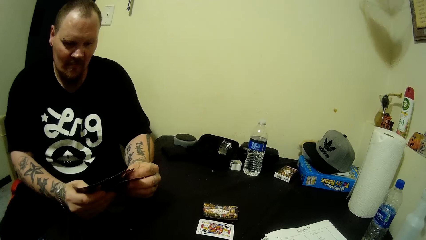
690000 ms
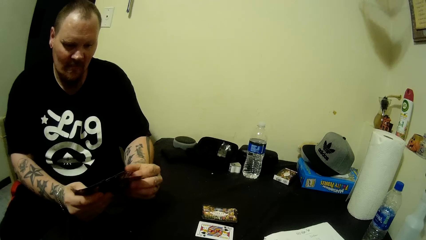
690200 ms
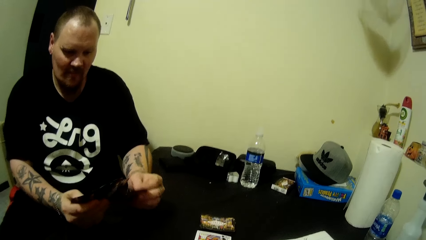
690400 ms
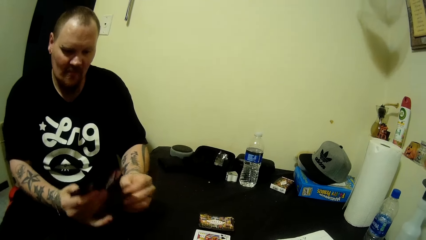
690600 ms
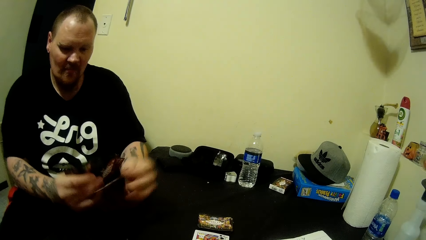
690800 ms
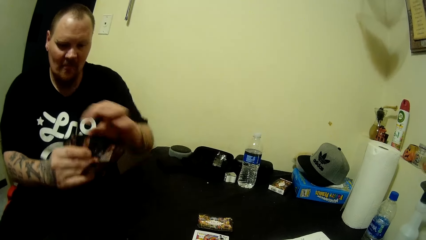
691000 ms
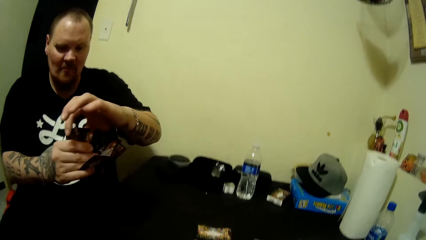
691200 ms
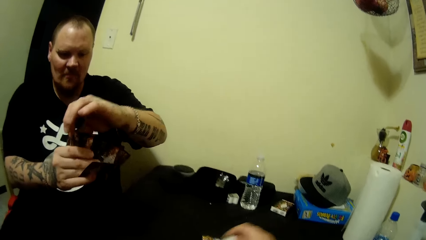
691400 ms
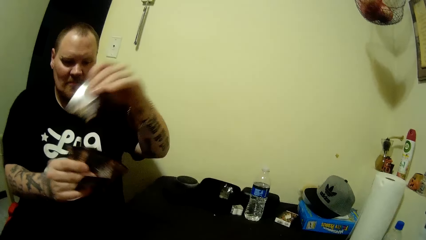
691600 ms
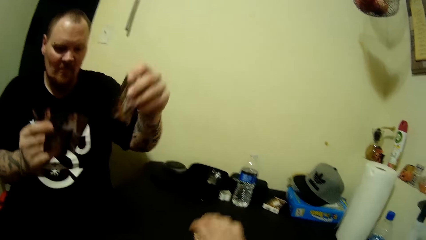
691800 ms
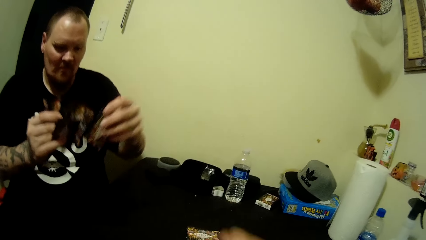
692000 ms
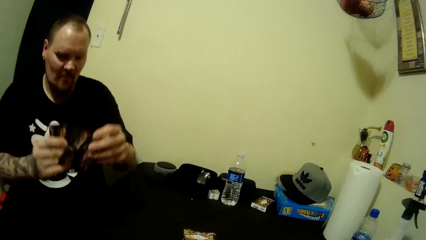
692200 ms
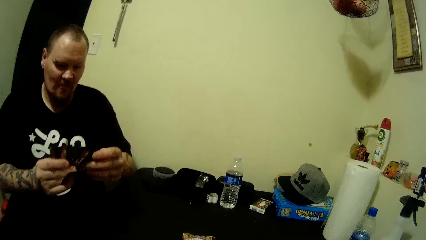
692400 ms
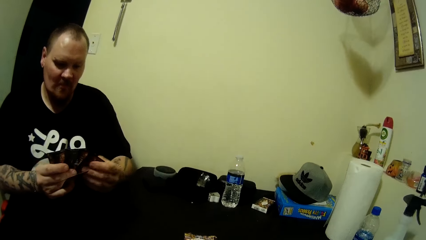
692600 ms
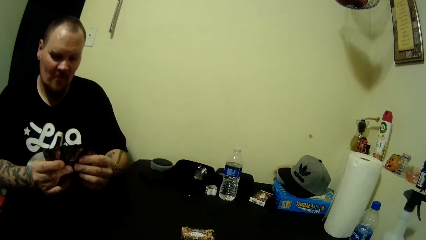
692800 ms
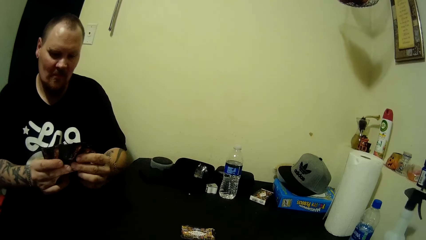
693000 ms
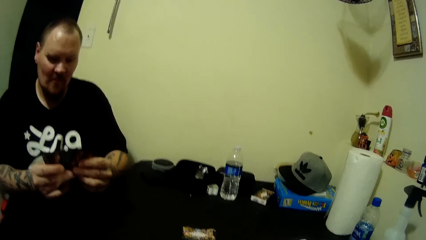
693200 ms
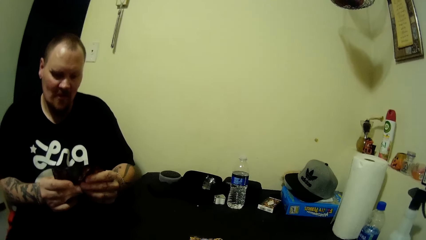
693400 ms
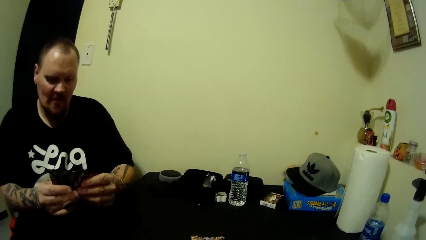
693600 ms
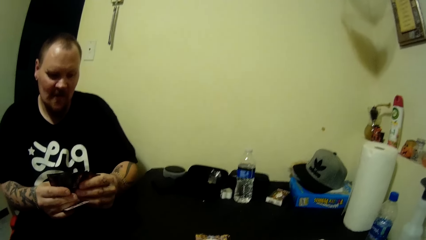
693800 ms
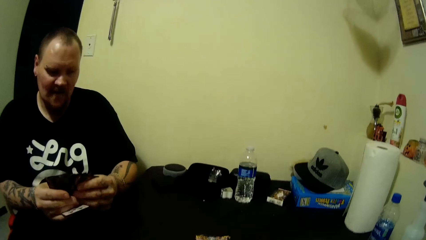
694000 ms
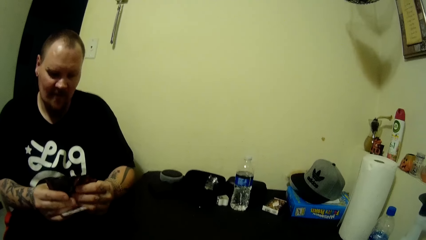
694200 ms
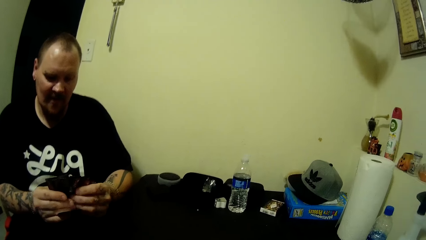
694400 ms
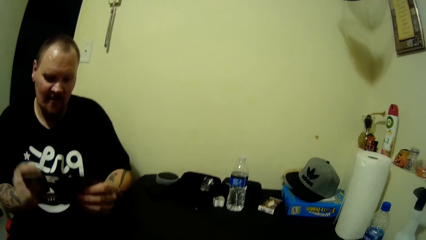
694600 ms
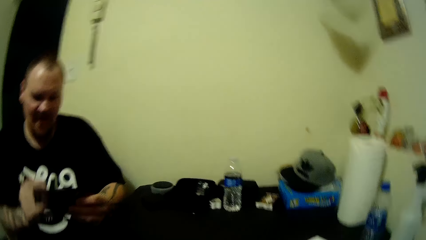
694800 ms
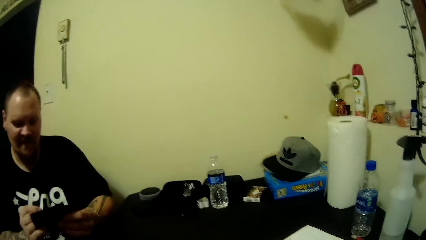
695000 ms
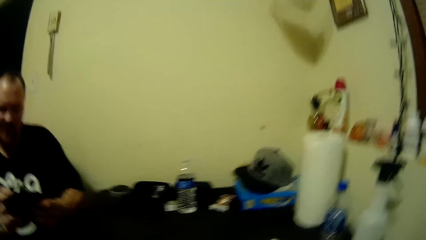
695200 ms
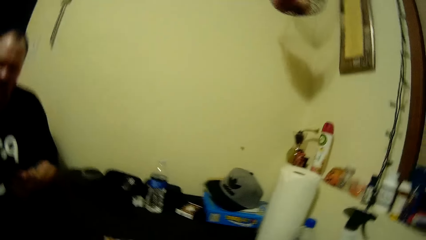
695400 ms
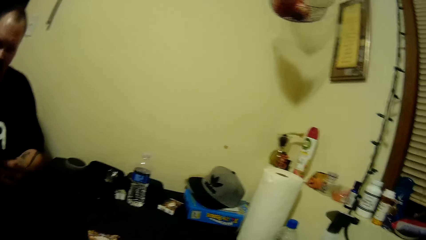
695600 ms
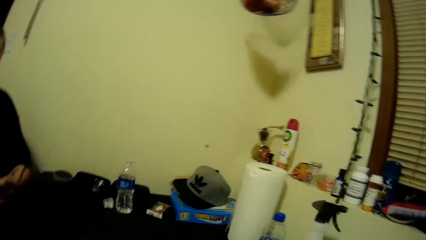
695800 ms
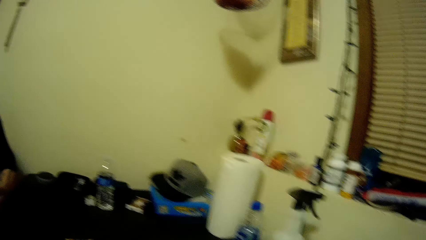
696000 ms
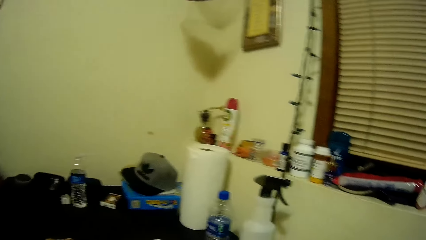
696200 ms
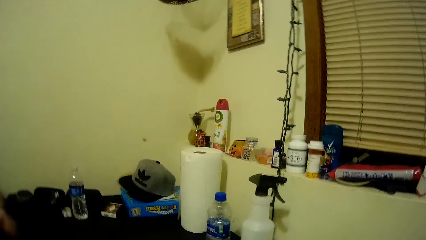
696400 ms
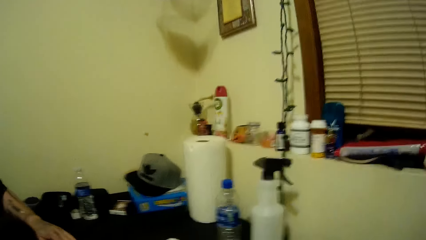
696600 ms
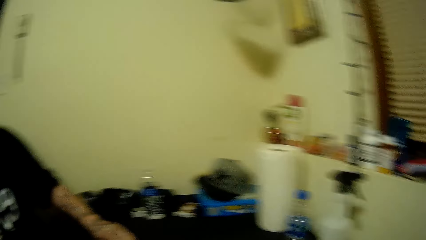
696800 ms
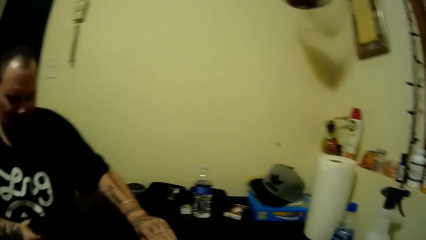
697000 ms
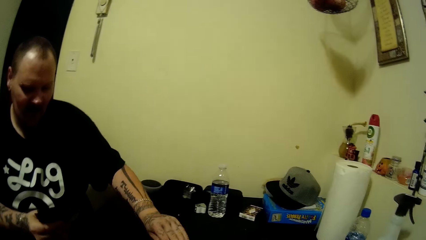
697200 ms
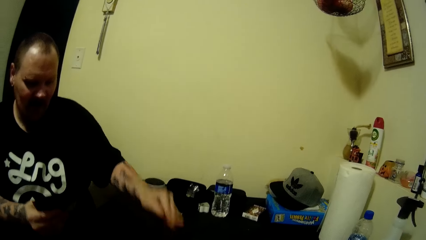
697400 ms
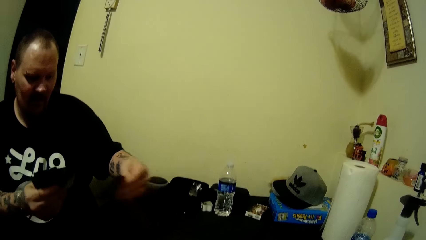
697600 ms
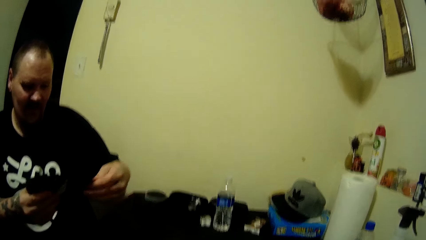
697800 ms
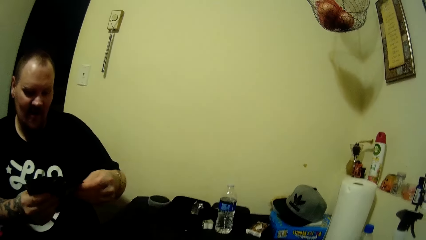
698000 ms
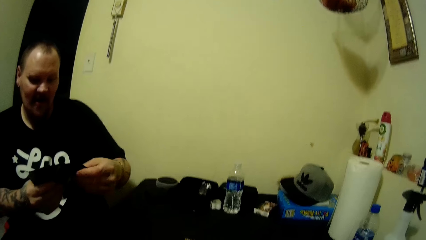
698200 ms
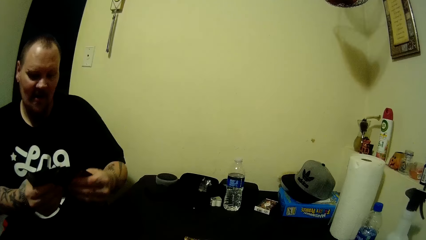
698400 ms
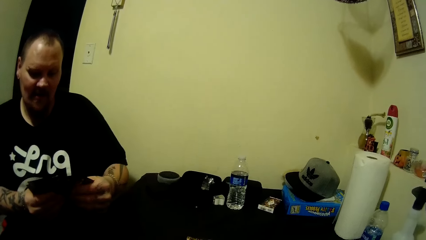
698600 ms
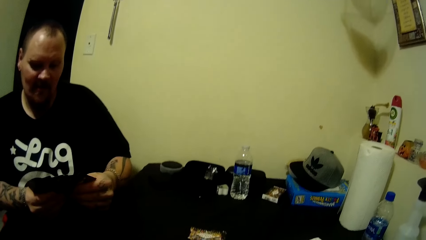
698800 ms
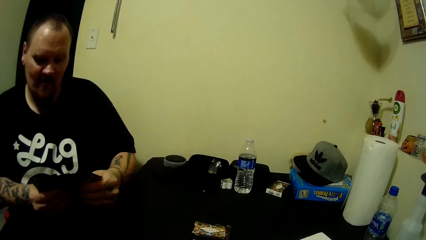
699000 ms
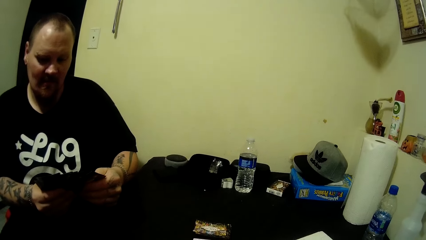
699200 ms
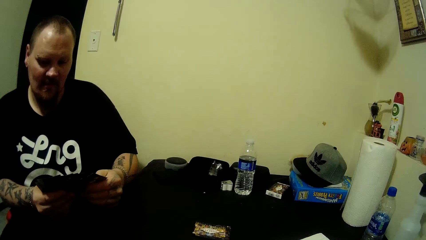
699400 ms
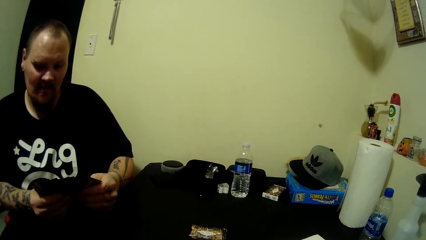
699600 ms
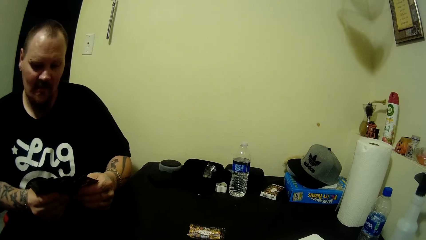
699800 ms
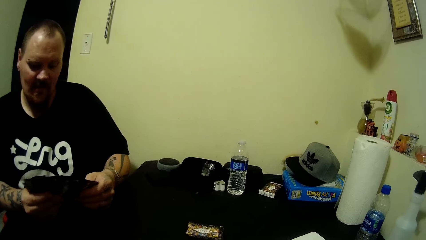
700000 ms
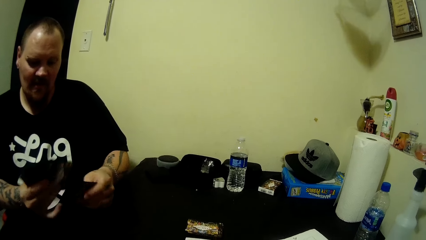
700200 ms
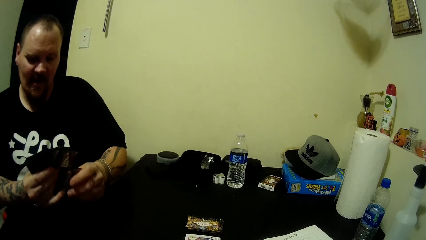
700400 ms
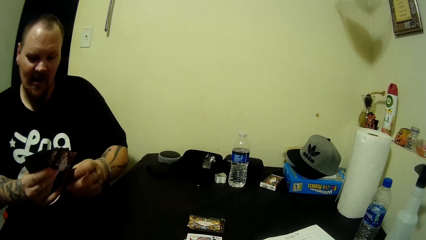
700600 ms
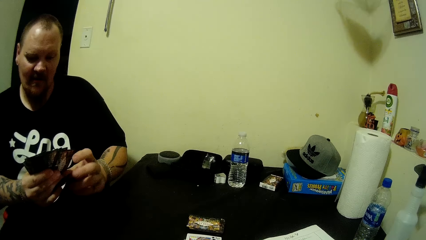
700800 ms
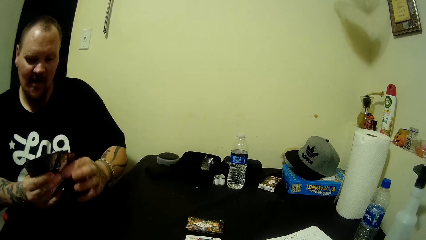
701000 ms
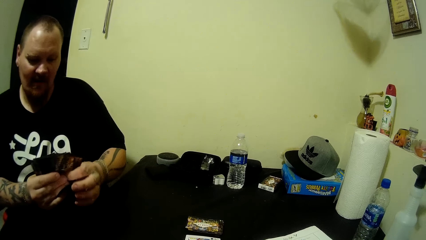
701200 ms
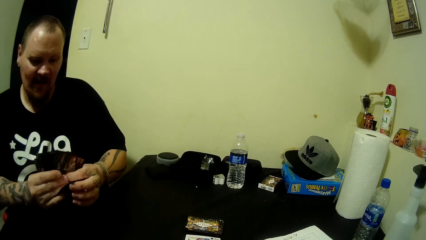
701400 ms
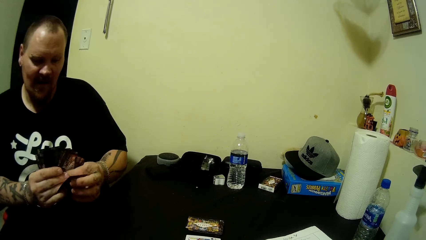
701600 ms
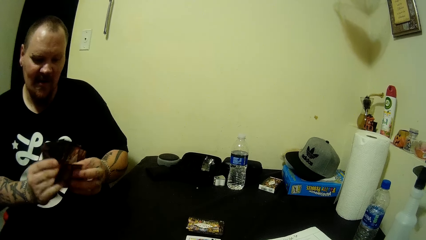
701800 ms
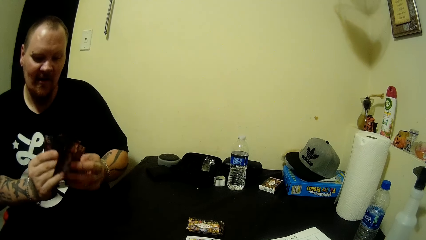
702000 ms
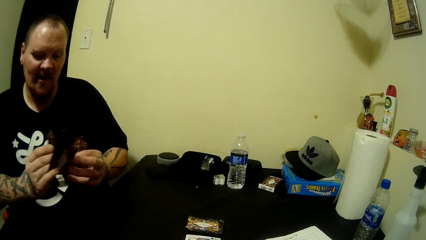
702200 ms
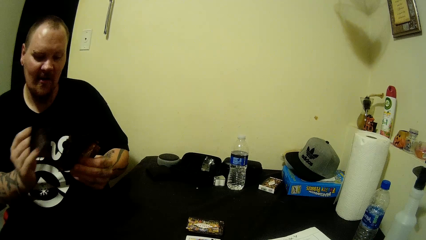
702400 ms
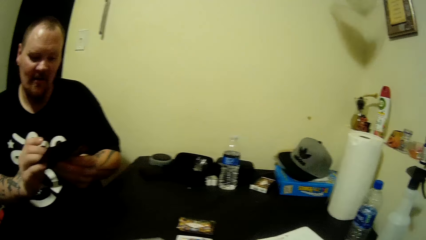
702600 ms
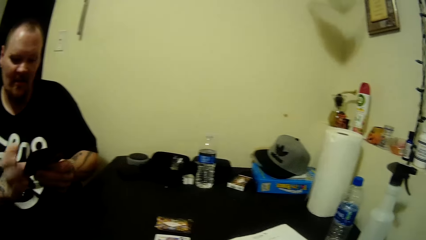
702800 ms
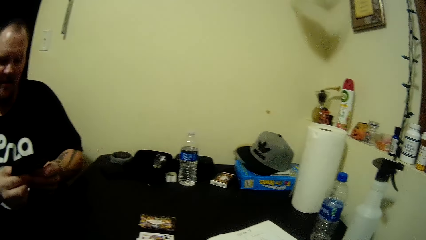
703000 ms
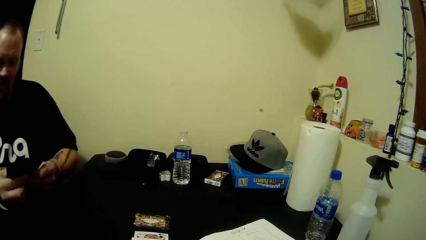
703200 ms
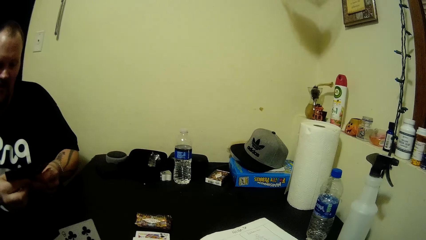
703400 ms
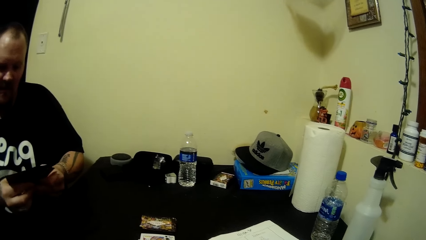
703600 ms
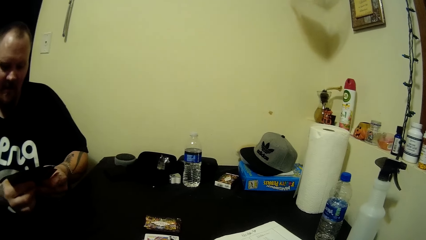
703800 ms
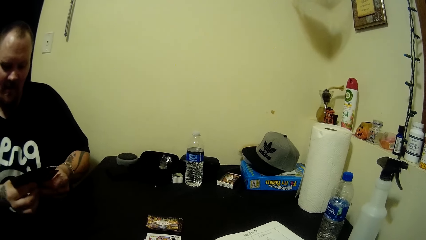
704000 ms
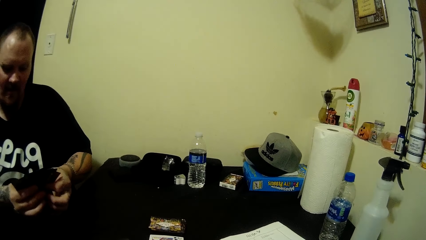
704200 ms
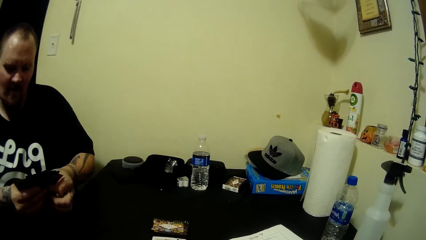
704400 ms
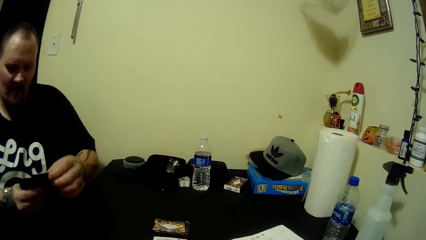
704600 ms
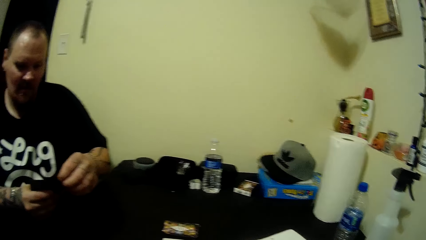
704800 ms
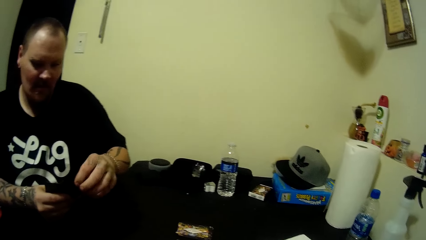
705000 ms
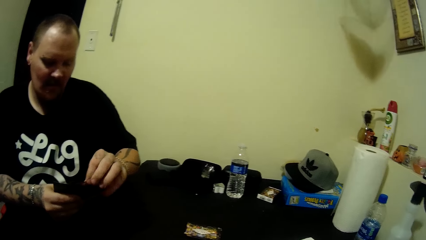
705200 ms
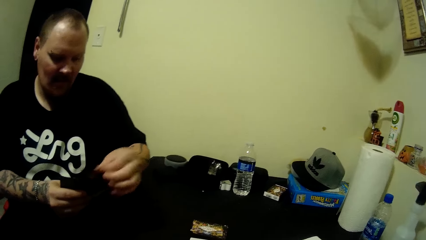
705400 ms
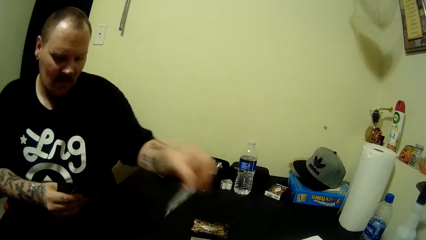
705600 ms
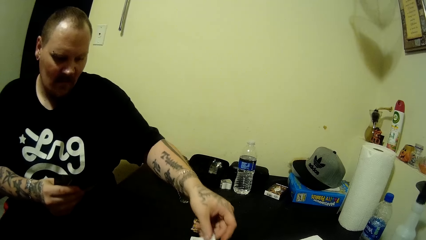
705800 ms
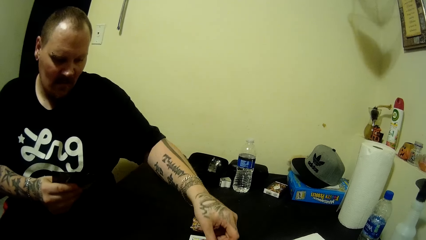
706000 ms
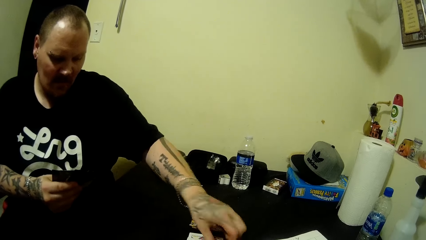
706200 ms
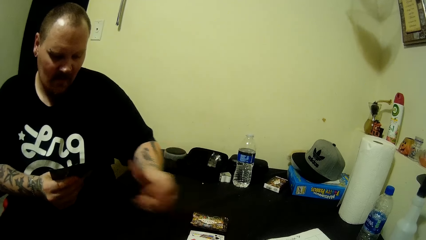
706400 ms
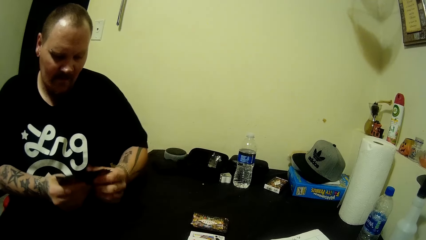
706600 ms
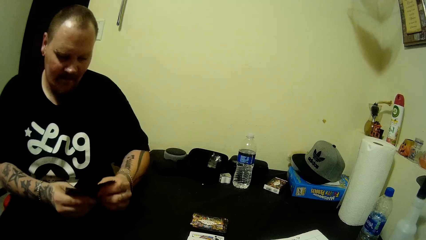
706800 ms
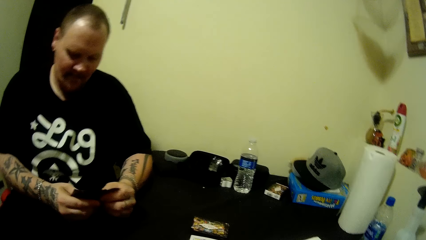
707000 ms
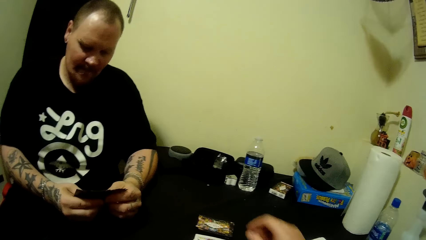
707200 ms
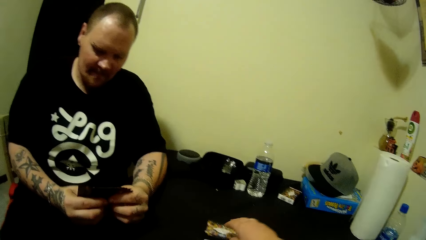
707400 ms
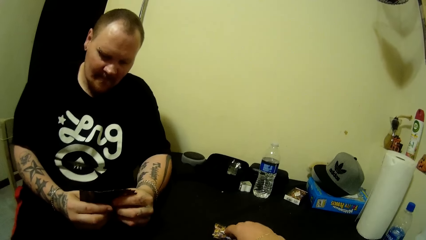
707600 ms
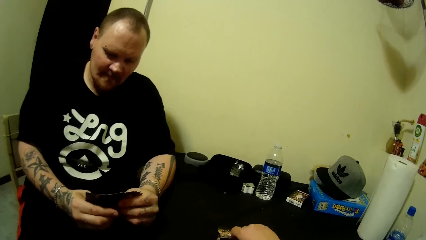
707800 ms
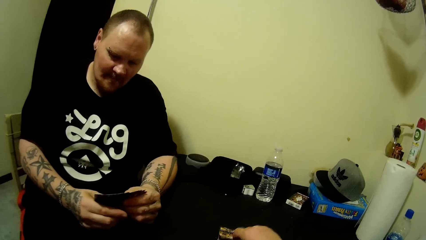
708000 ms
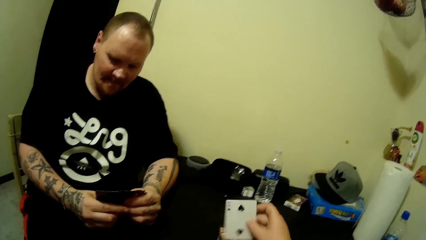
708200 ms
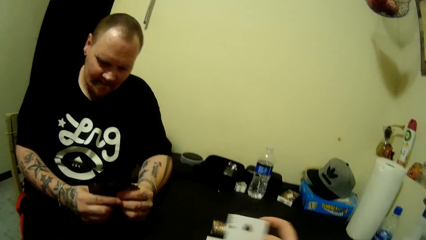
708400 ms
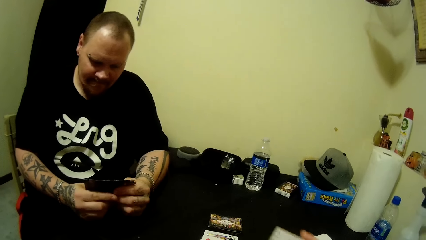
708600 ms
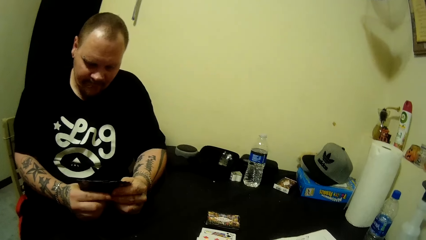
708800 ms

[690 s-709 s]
The camera wearer places a card on the table. A man picks up a card from the table with his left hand and adjusts the cards in his hands. The man drops the card on the table with his left hand. The camera wearer picks up a card from the table with her right hand.
